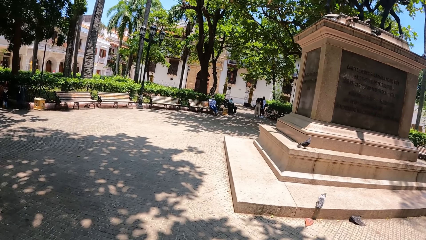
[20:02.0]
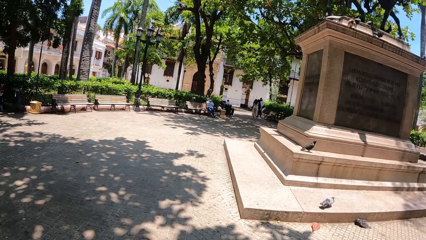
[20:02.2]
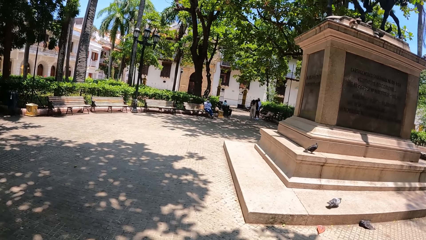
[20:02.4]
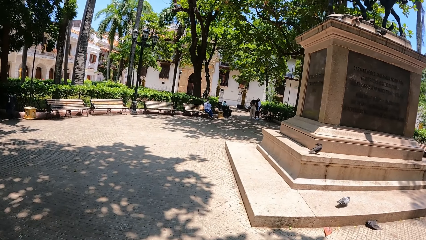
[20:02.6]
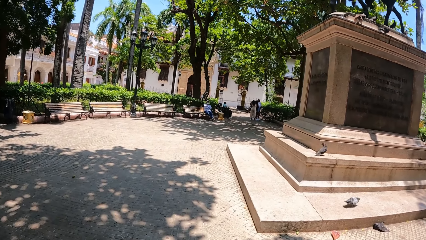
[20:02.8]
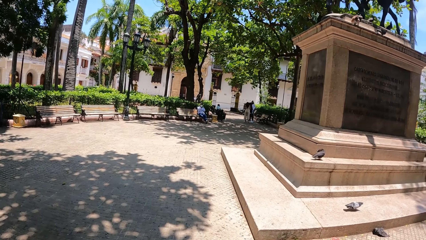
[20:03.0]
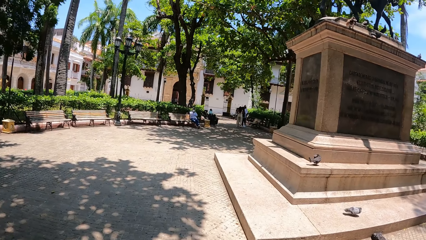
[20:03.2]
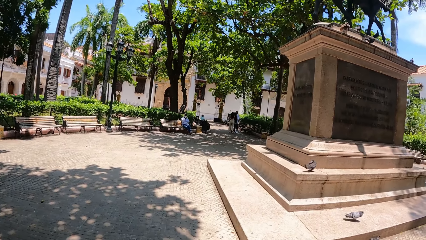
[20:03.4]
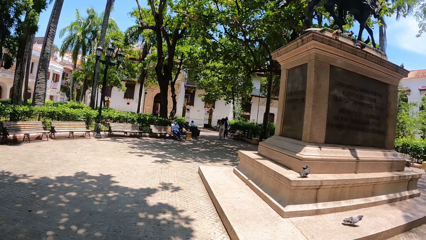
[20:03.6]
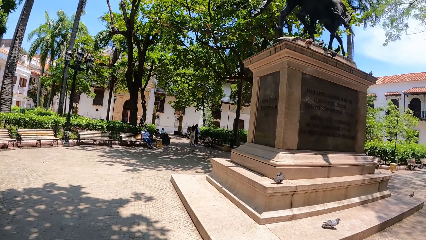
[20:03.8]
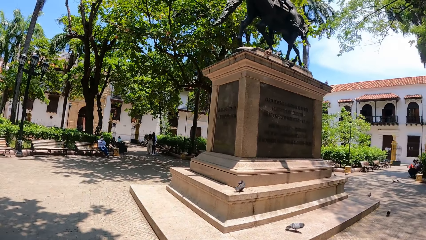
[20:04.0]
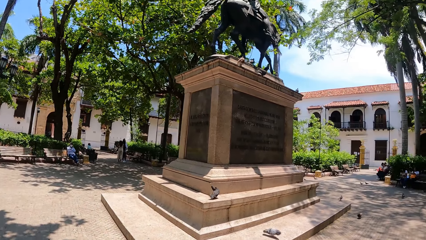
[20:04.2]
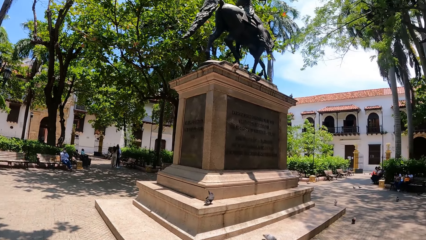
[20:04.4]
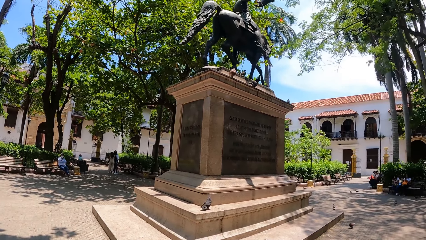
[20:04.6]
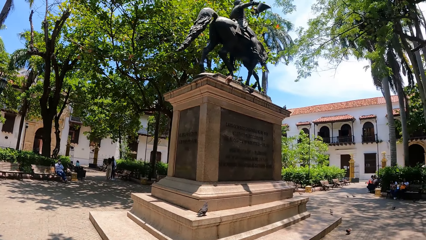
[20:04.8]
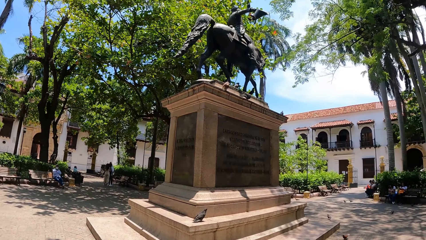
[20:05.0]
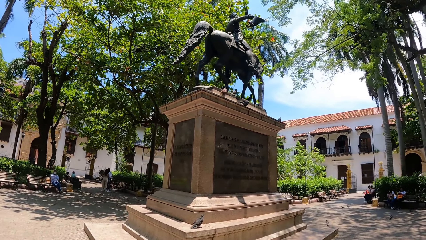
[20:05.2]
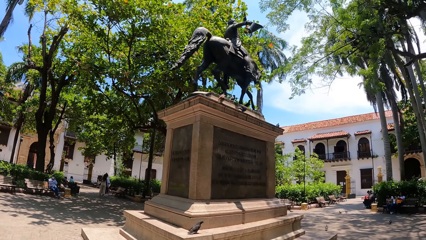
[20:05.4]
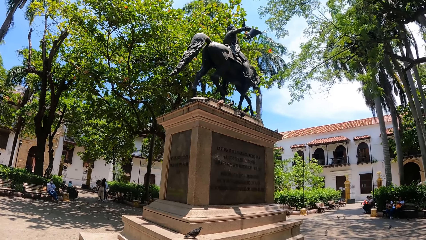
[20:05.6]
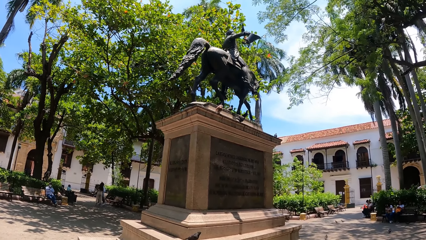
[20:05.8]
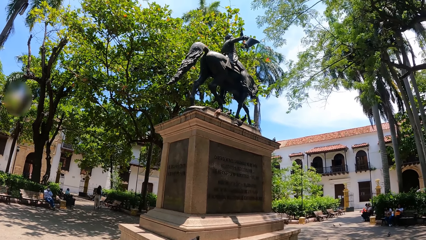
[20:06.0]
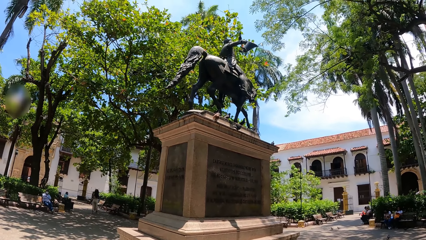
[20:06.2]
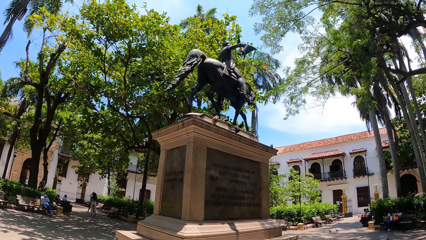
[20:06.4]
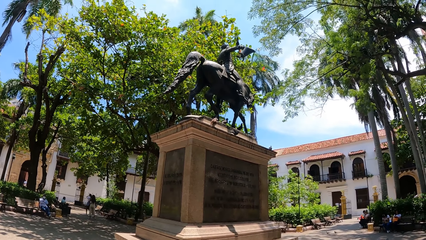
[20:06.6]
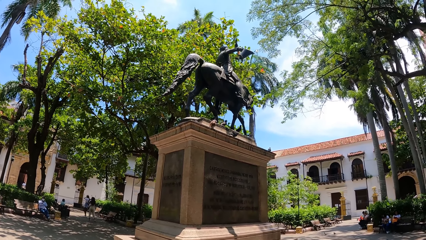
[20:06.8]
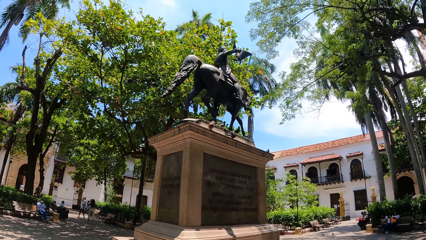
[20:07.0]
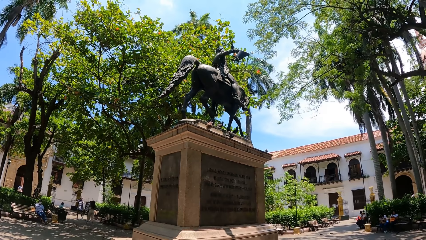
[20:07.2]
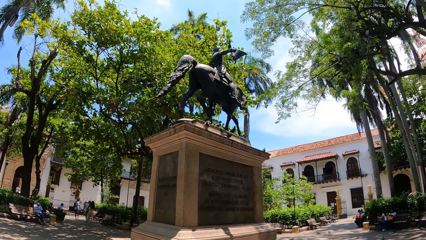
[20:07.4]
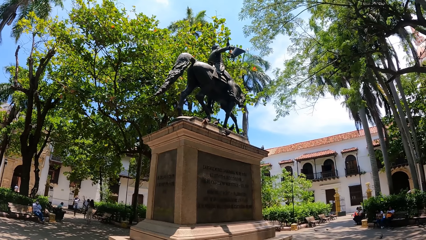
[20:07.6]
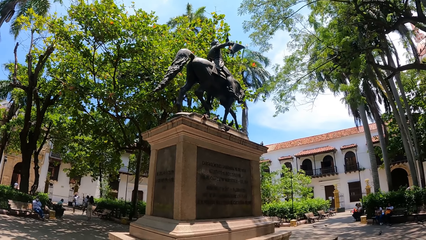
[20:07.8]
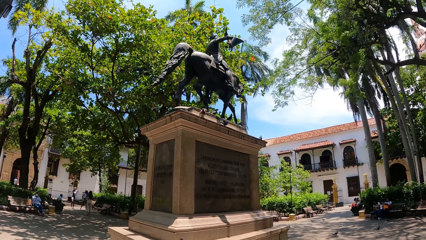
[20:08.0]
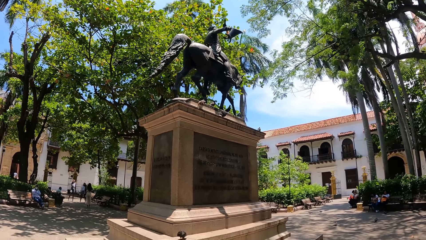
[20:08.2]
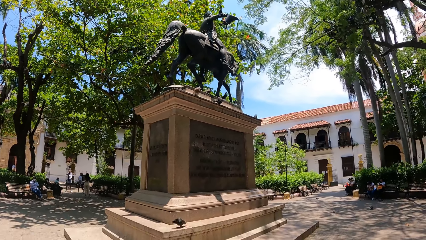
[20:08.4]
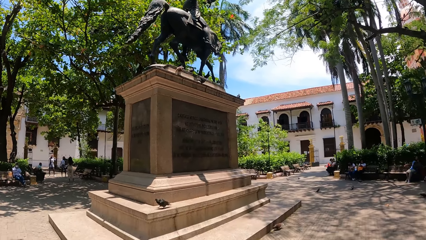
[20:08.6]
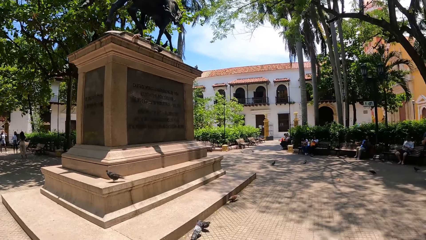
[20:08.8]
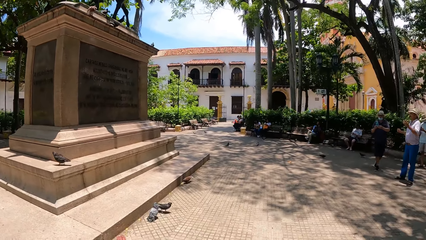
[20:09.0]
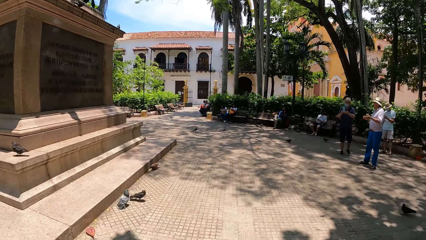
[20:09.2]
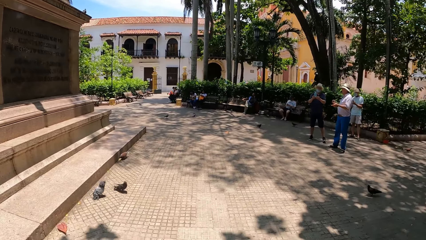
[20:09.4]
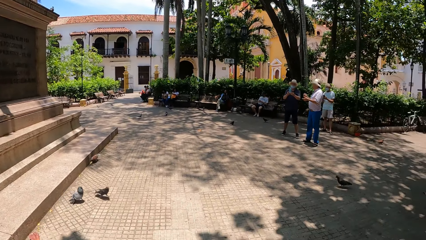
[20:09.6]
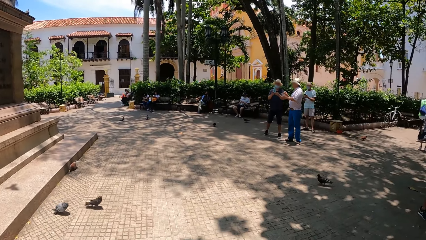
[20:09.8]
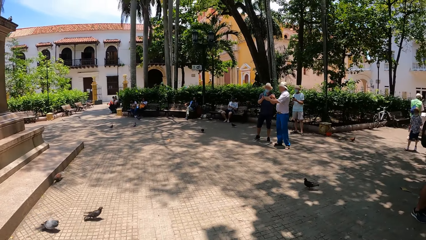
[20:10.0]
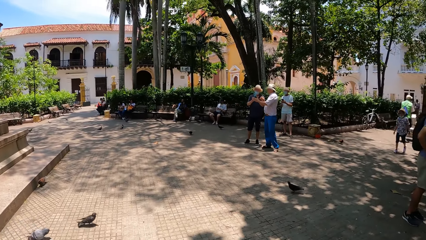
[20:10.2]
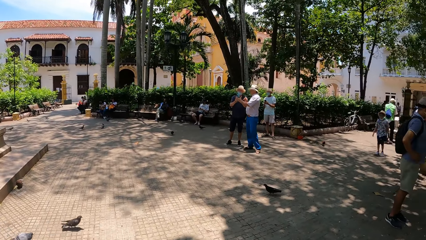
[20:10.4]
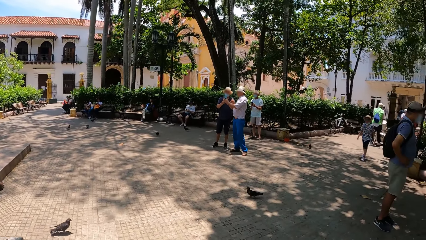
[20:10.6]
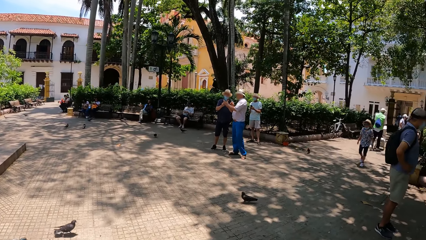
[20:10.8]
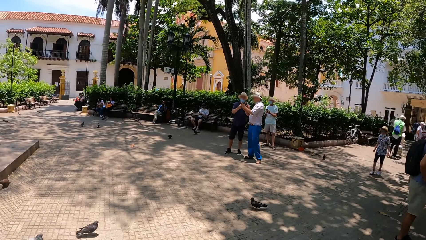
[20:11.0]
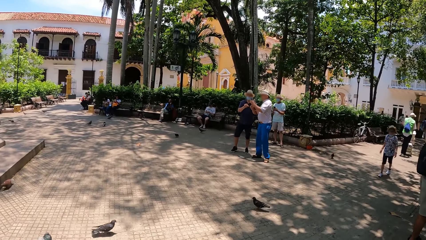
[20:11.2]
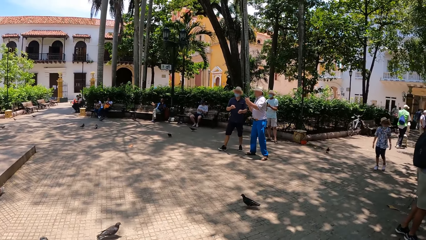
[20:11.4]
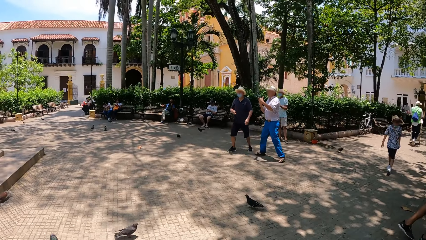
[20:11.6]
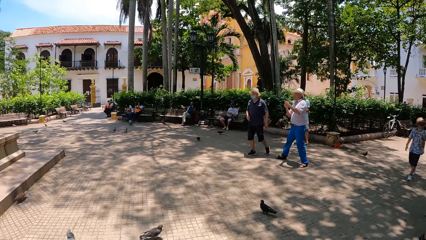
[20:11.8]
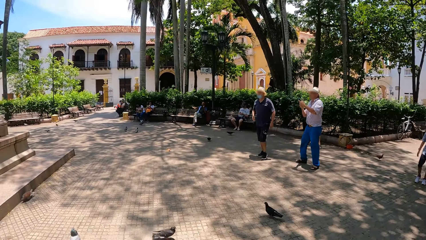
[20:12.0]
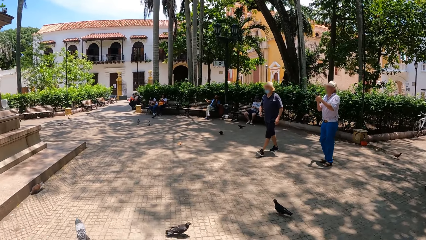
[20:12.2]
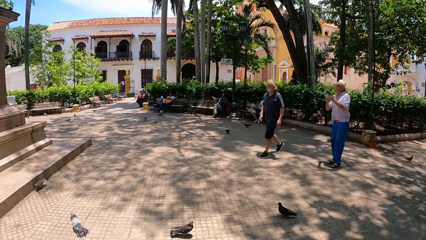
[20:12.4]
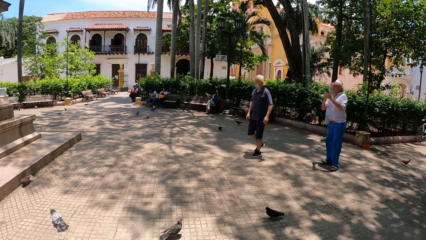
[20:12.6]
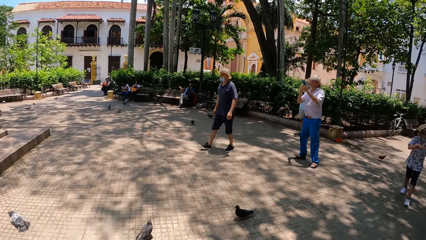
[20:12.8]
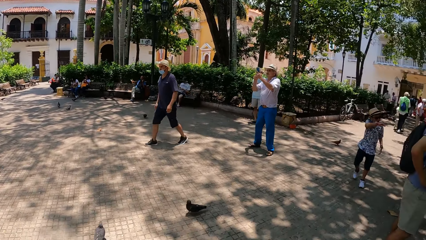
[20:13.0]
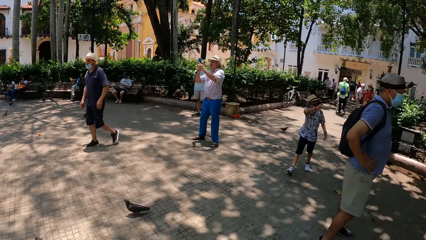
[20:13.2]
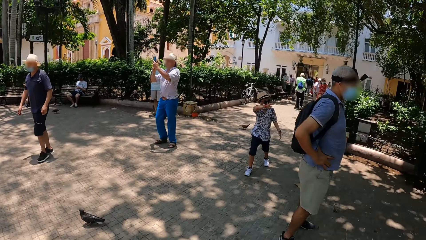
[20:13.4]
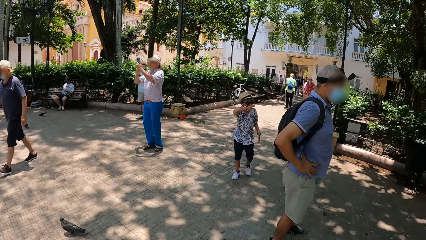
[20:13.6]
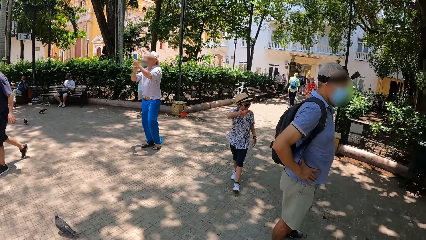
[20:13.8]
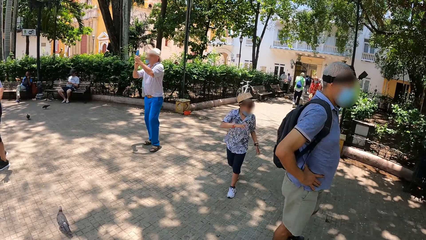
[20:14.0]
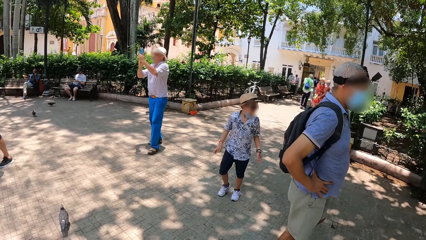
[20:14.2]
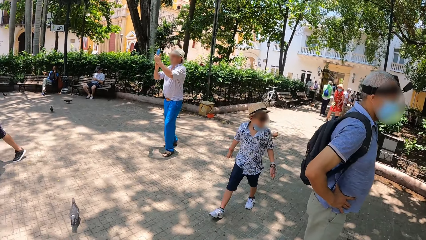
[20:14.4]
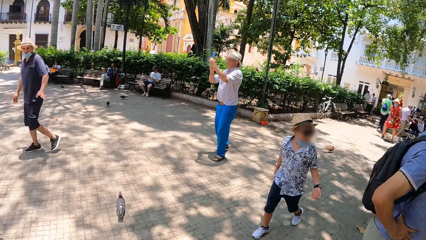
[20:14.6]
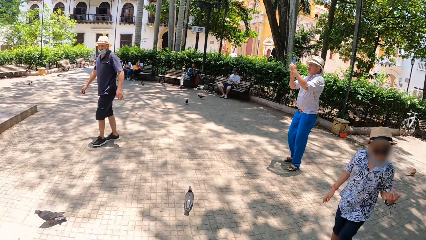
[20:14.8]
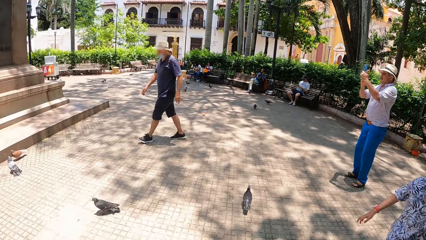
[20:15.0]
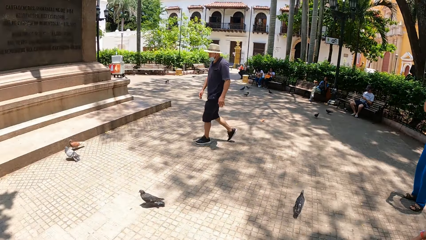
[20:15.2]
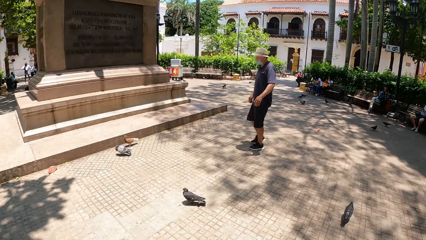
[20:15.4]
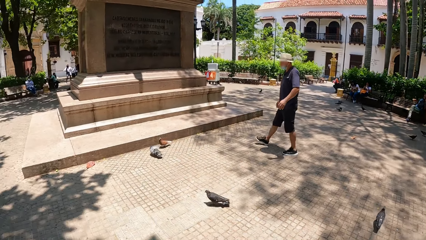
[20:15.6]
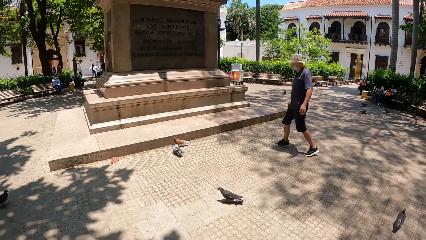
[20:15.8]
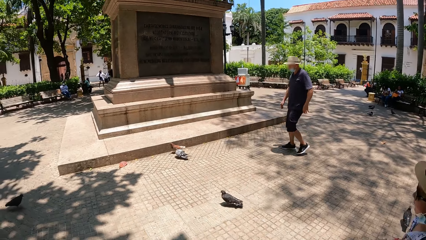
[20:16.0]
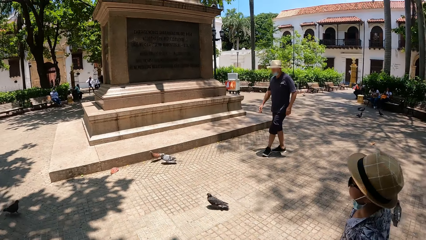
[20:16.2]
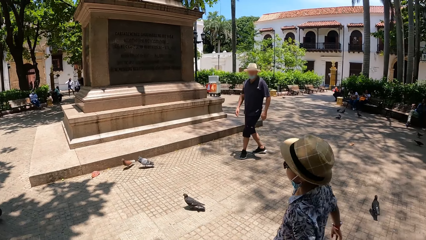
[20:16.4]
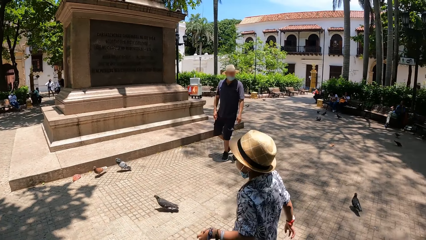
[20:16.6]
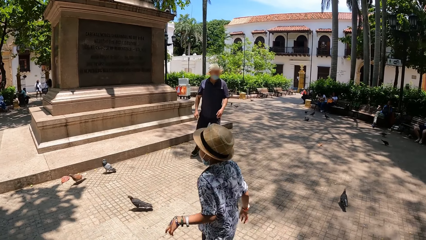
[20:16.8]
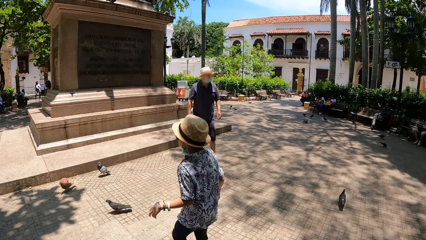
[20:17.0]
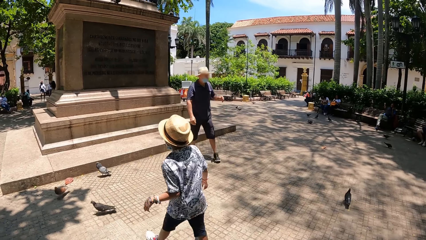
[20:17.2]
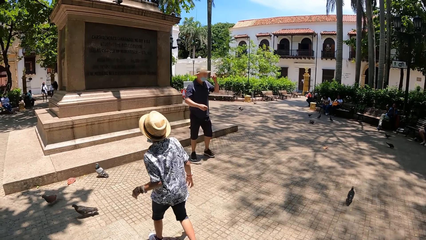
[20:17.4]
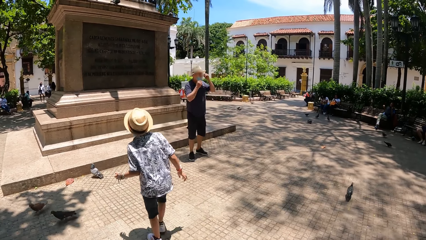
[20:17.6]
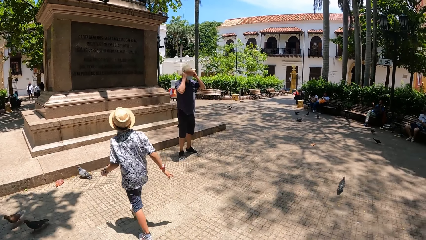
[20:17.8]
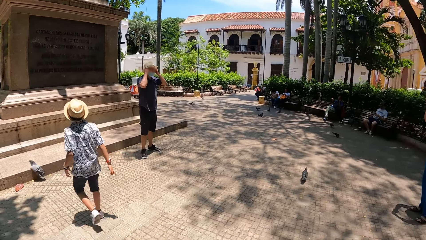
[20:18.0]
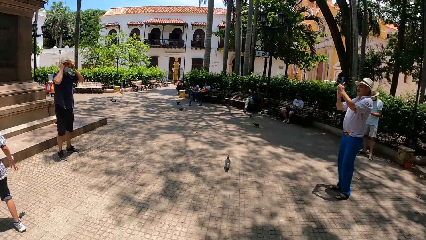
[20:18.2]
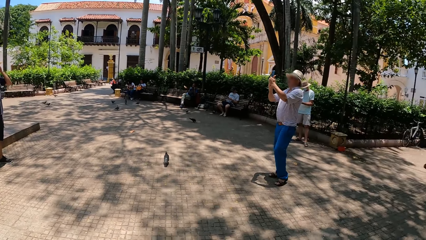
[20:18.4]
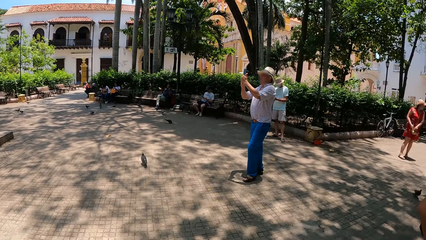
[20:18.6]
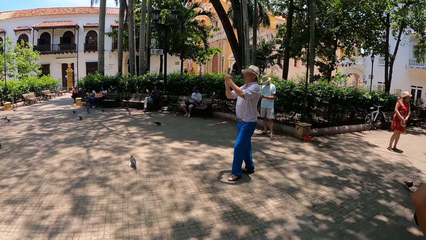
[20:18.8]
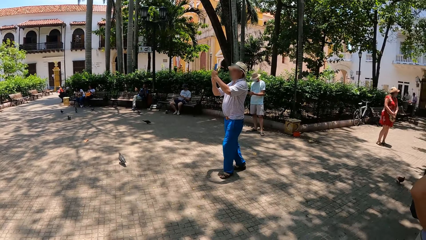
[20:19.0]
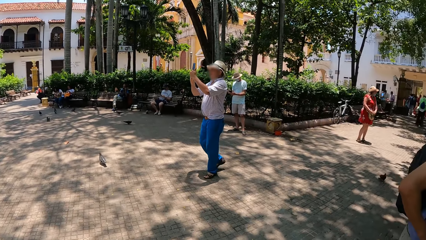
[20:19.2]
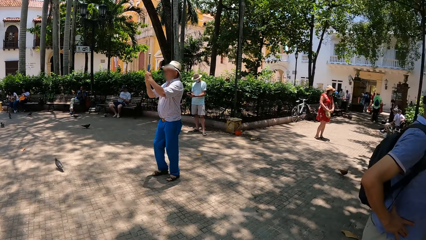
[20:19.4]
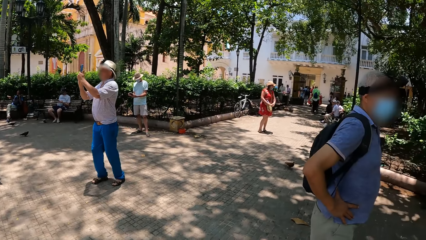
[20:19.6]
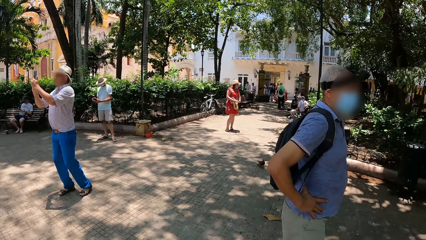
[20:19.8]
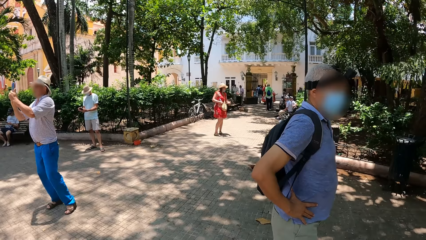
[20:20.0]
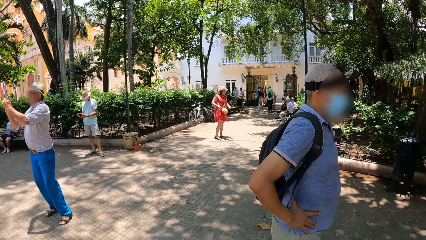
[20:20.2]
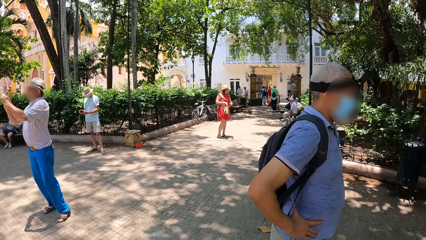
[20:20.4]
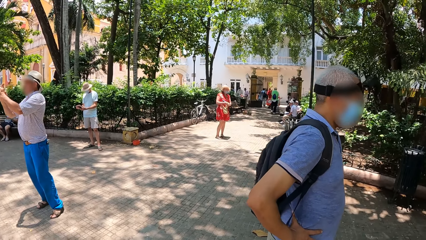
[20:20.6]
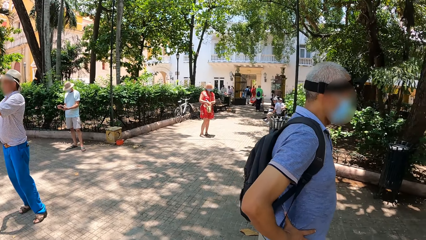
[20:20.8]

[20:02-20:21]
The camera wearer looks around the park. They walk along the park. A person moves around. Another person takes a photo using a phone. The first person raises hands. The camera wearer looks around the park.
